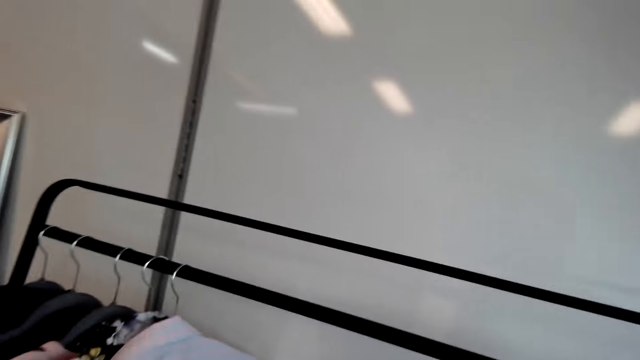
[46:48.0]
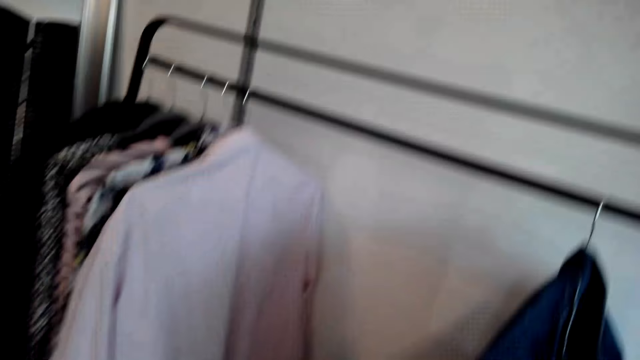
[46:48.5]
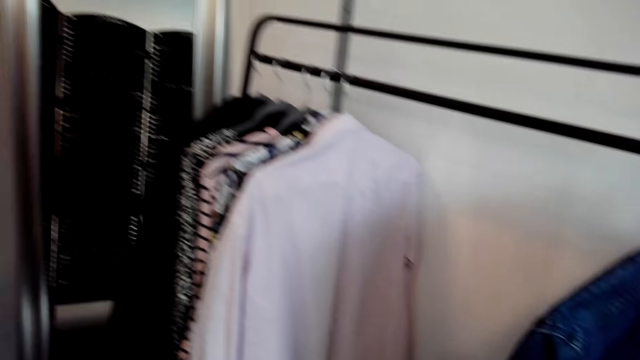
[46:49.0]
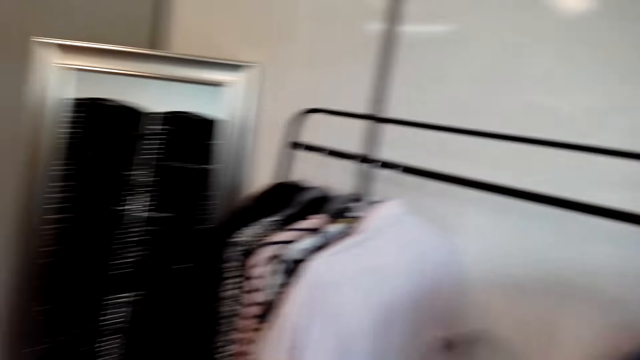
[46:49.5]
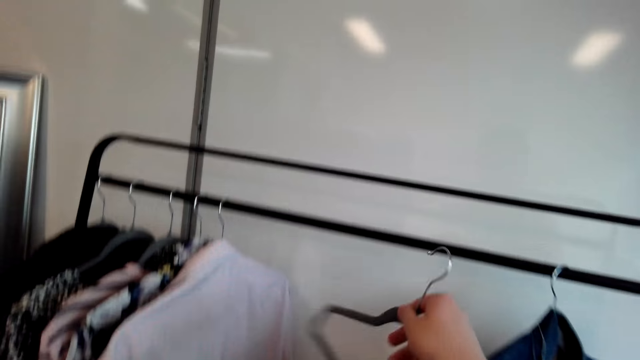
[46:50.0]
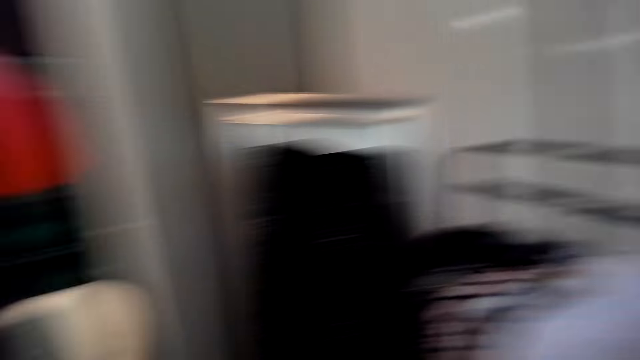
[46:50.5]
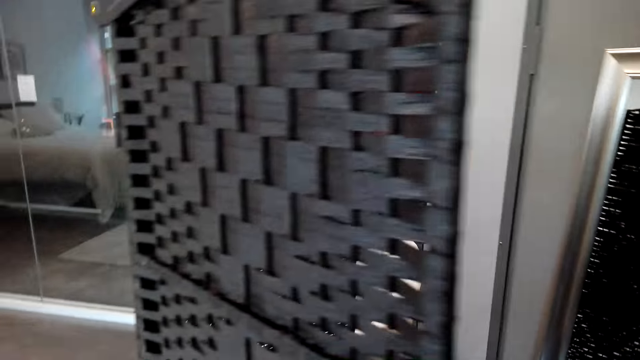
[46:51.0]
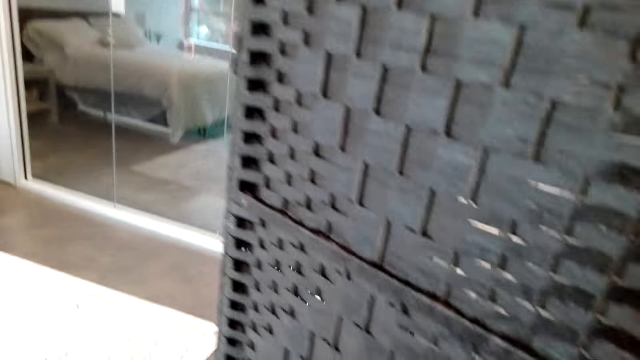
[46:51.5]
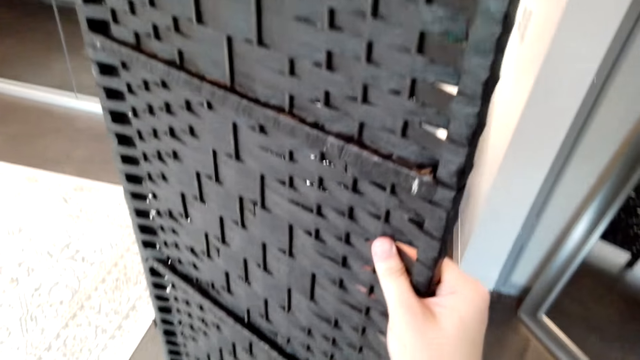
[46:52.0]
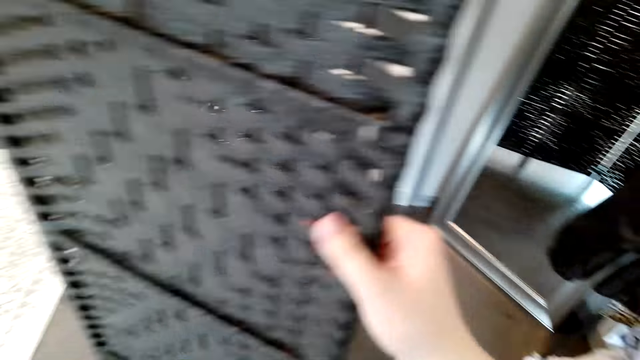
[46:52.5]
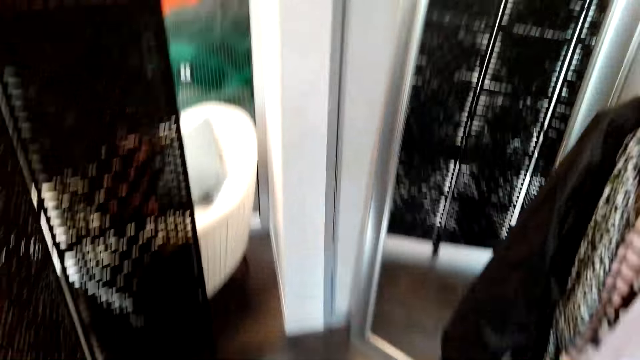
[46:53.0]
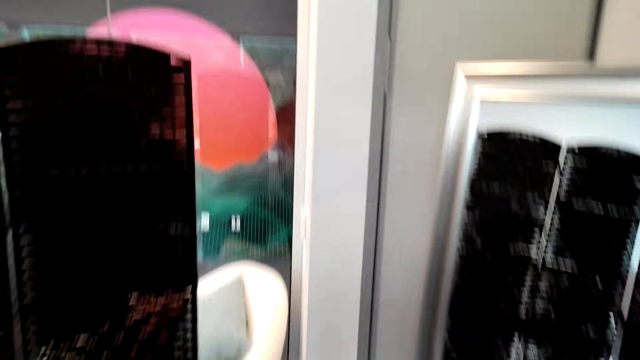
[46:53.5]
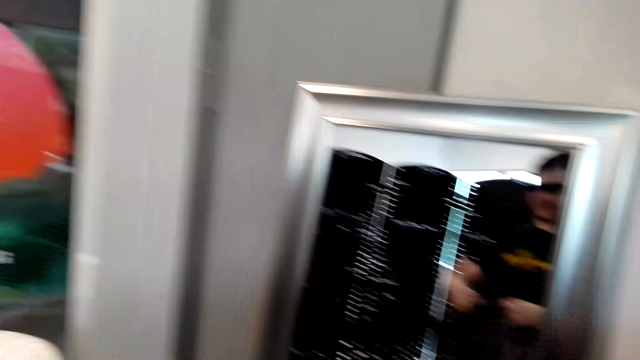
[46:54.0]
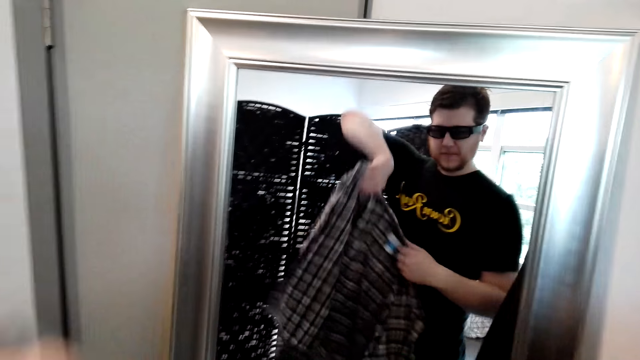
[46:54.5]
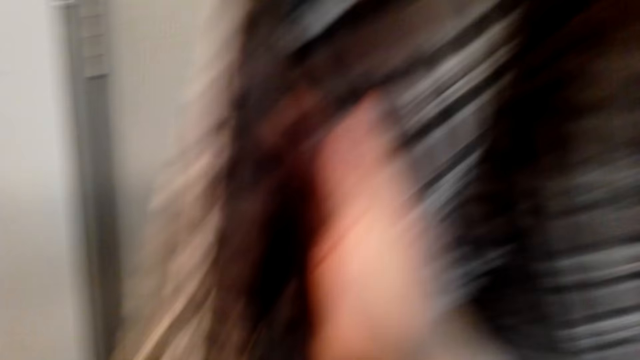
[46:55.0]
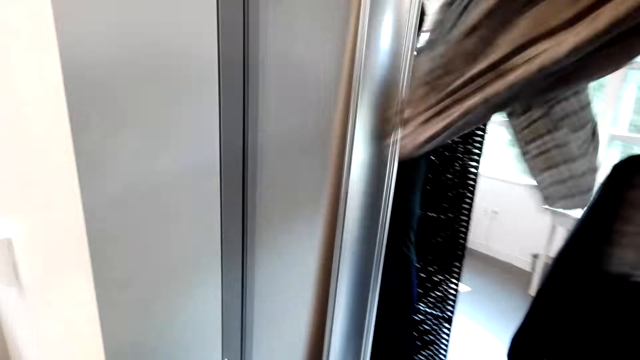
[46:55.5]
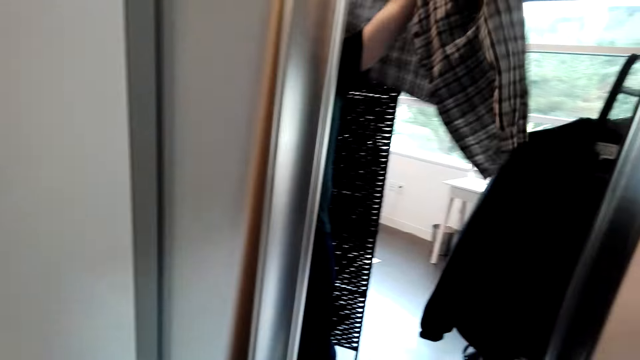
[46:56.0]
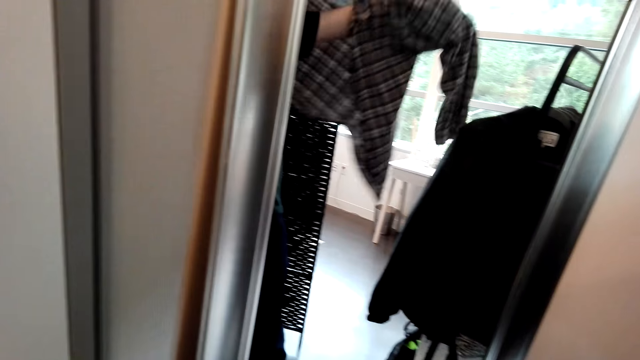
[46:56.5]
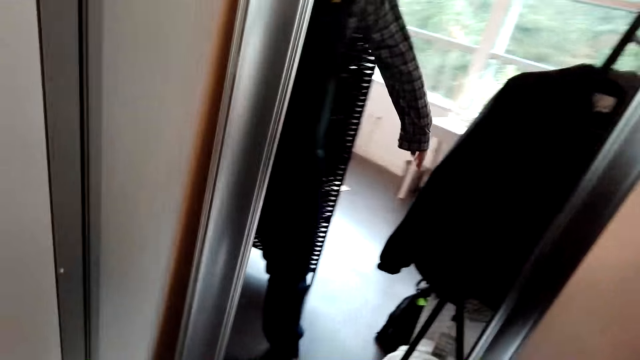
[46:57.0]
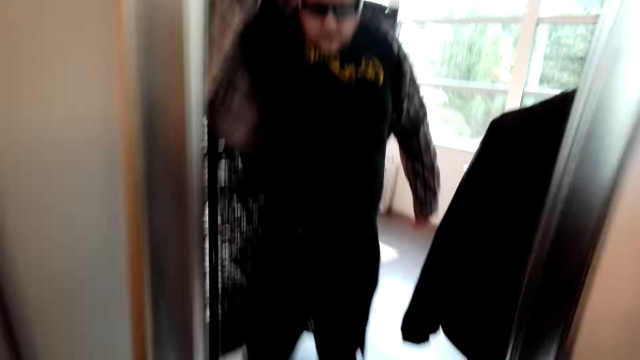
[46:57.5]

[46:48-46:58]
The camera wearer hangs a hanger. They hang the clothes. They move a barrier. They put on a cloth.

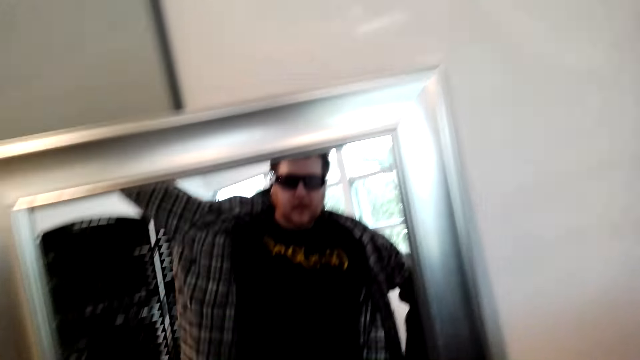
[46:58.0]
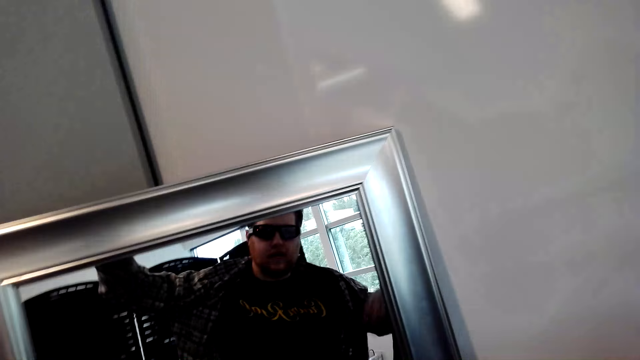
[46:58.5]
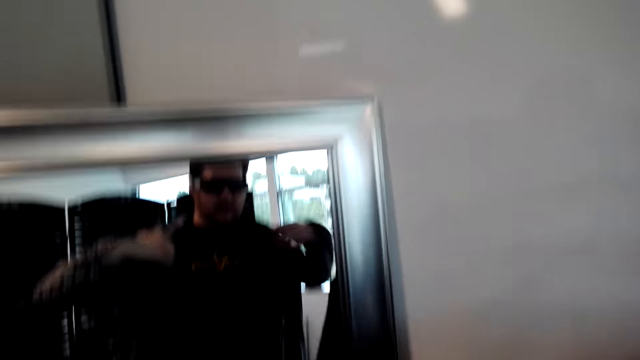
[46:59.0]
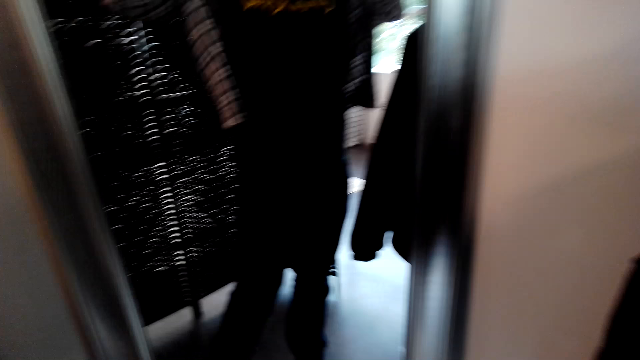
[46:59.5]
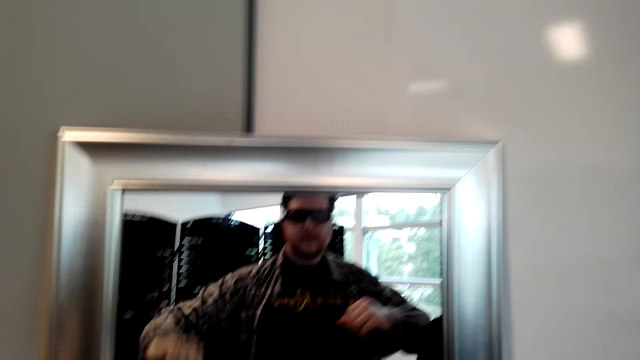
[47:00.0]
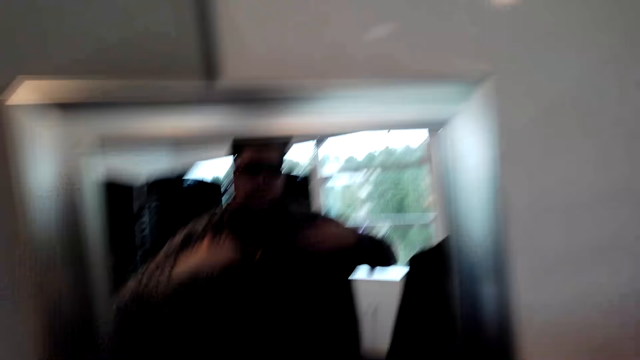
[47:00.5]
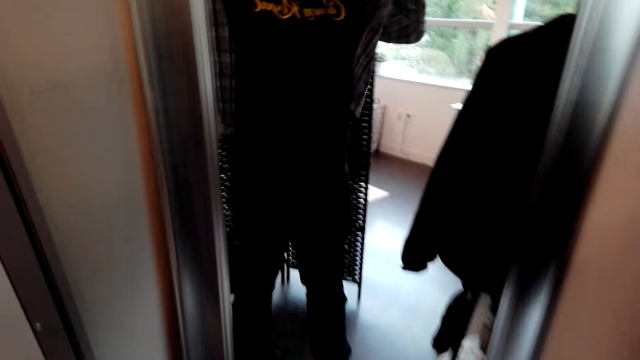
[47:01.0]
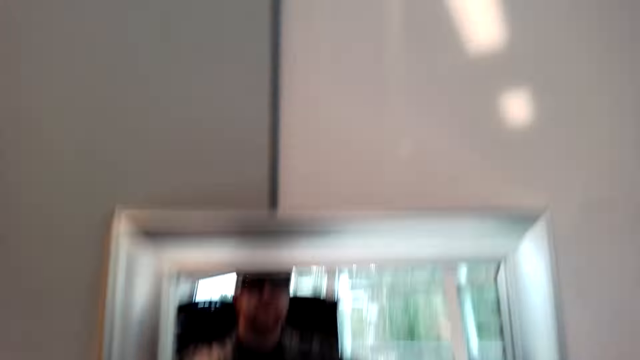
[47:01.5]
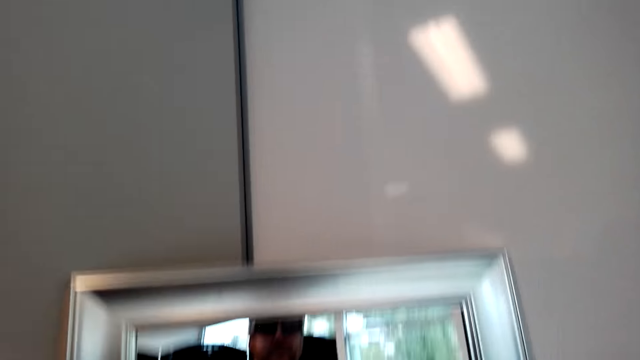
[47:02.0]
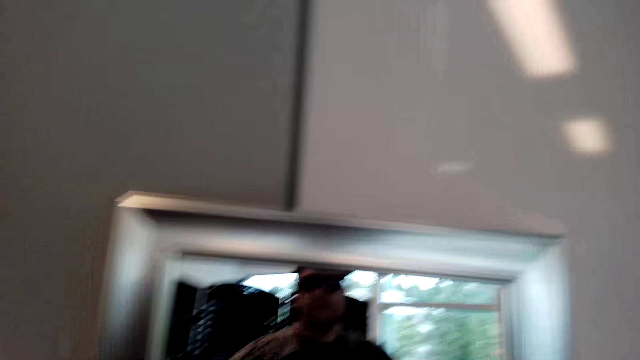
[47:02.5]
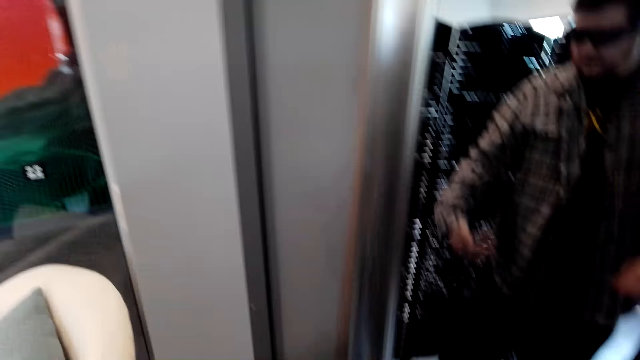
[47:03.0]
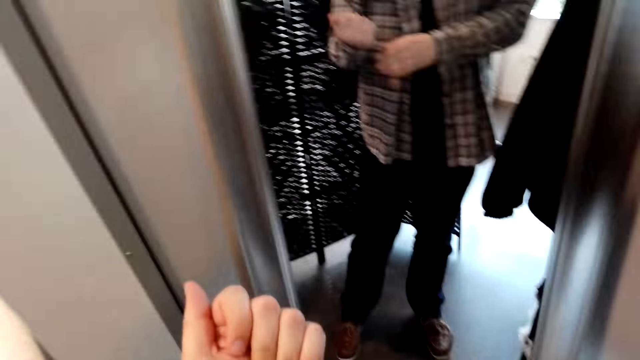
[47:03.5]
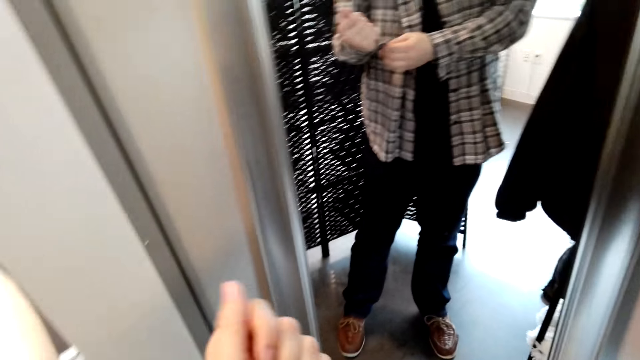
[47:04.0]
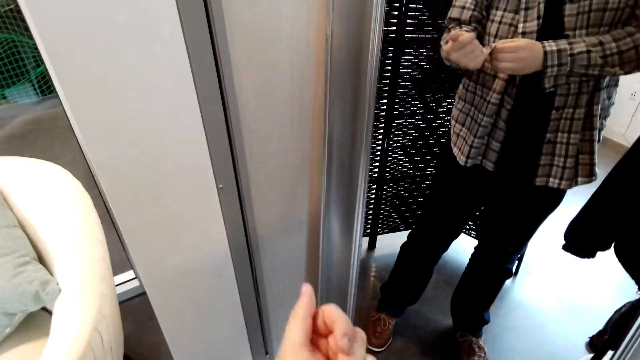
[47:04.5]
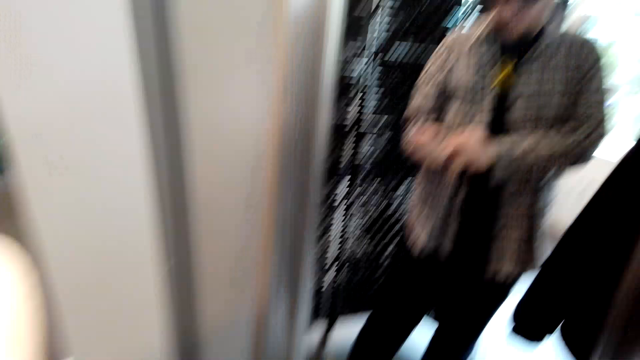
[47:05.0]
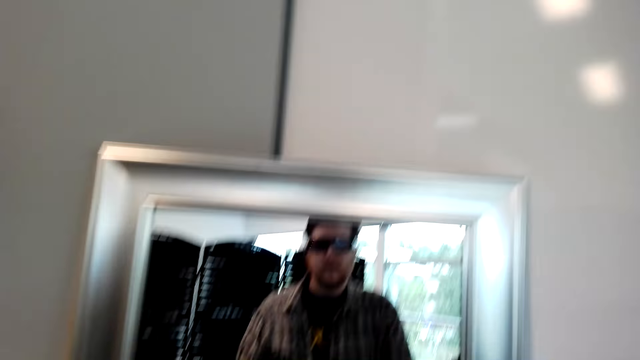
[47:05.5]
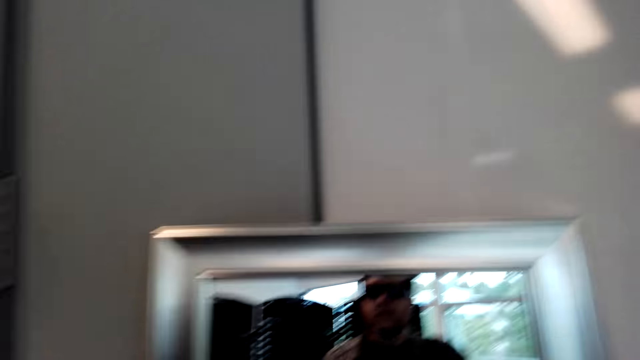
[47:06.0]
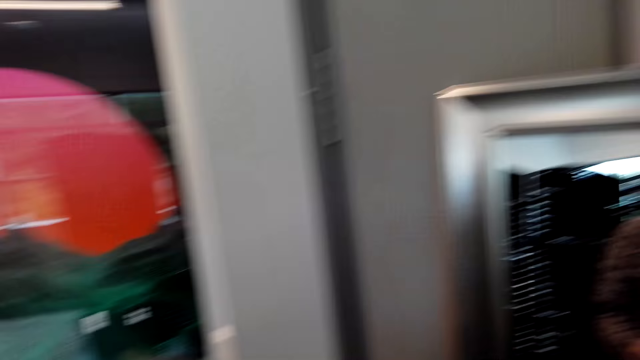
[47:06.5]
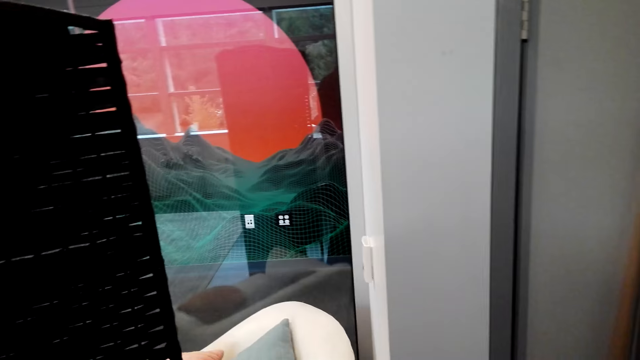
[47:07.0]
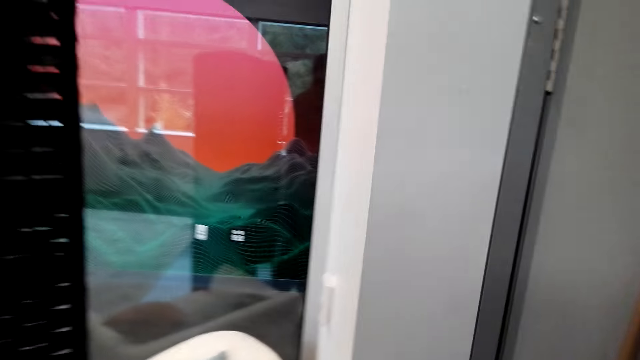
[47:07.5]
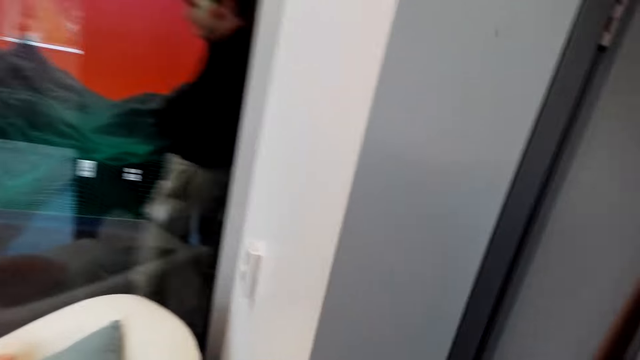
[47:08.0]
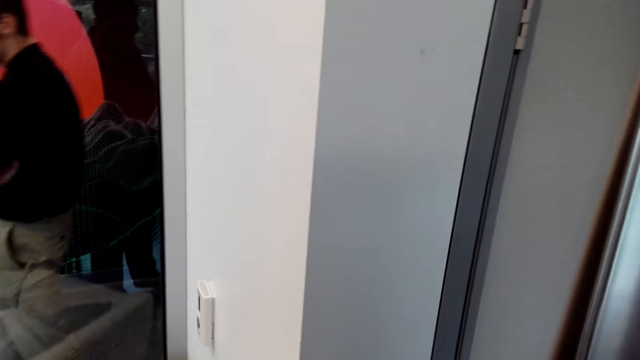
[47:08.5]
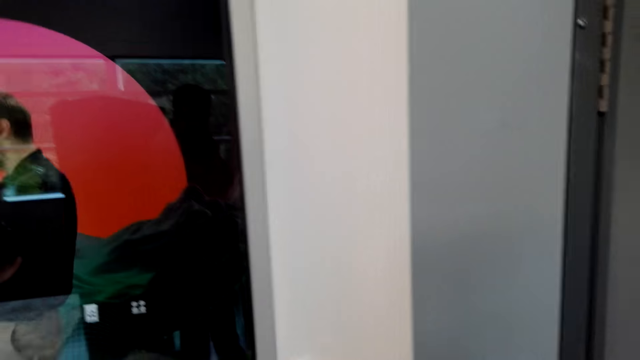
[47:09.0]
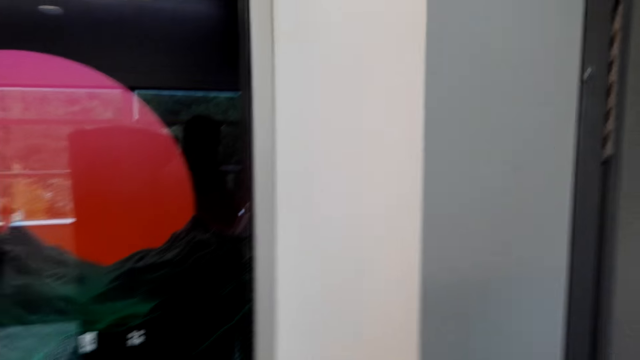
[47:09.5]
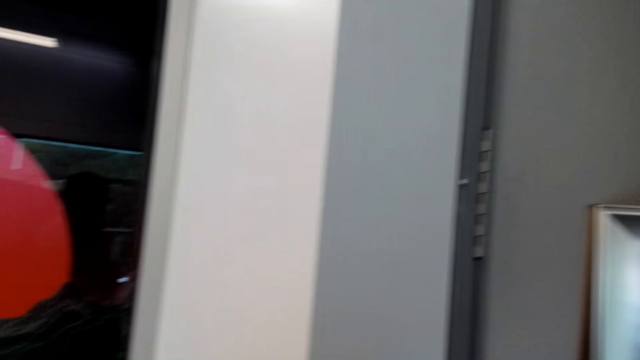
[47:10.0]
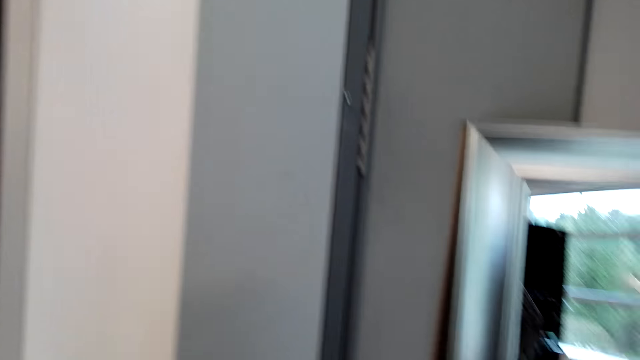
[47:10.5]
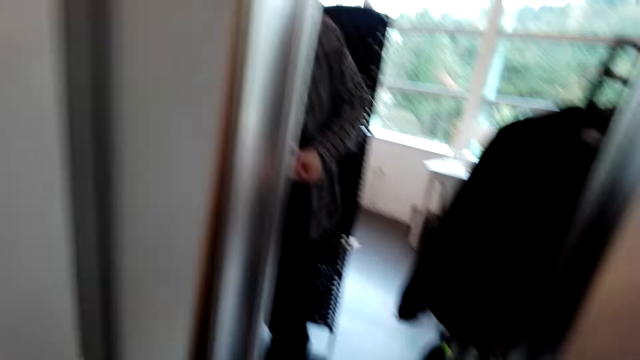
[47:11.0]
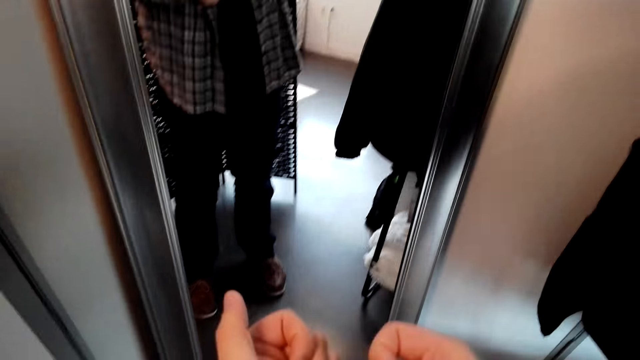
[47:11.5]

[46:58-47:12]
The camera wearer looks at the mirror. They tie the clothes' buttons. They move beside the mirror. They look around the house.
